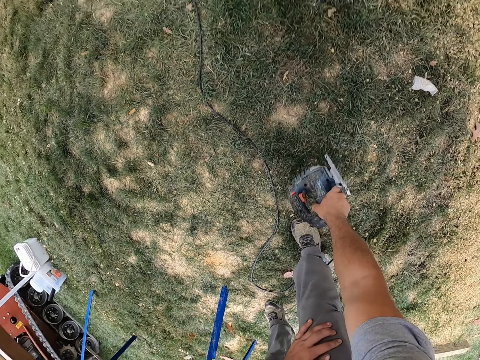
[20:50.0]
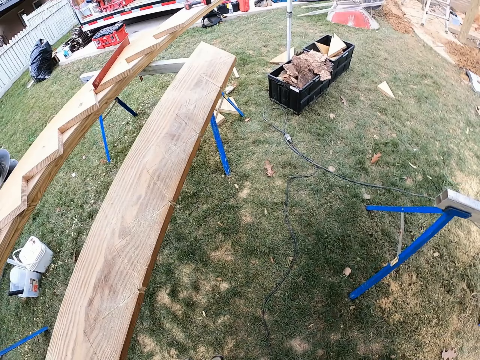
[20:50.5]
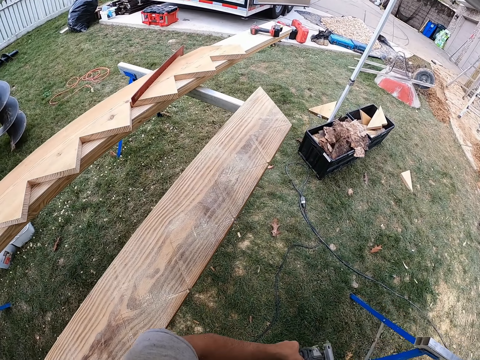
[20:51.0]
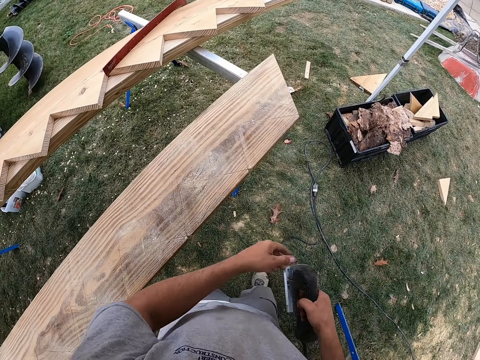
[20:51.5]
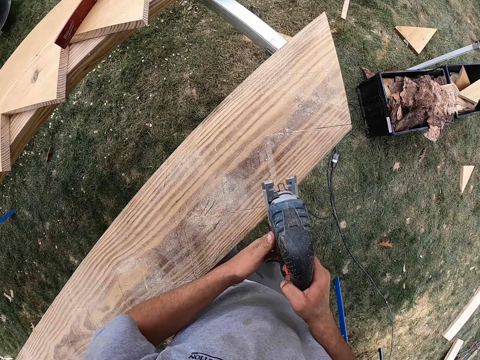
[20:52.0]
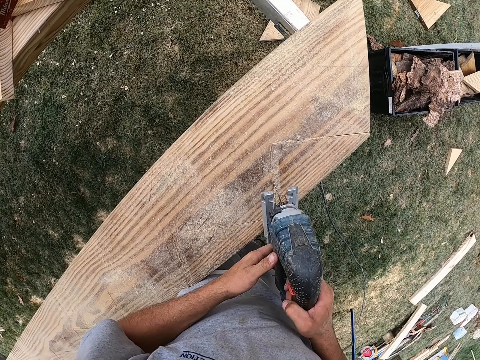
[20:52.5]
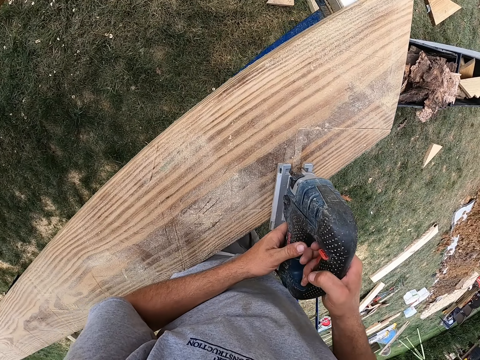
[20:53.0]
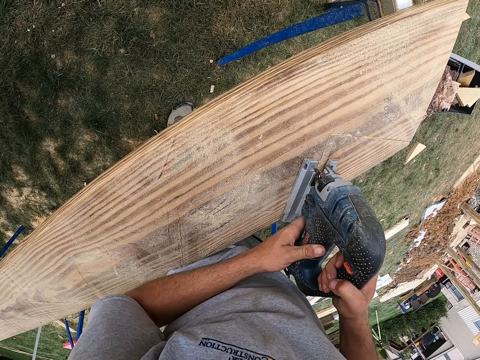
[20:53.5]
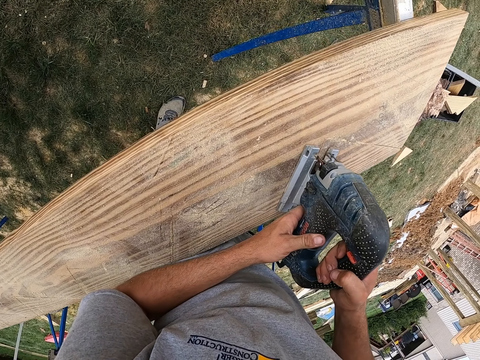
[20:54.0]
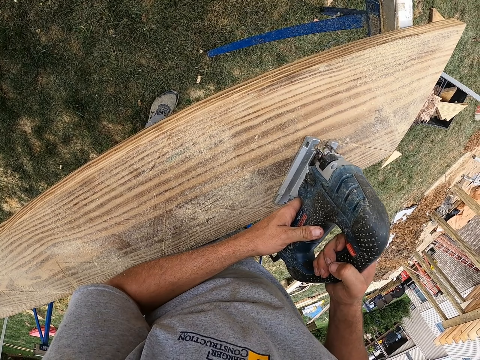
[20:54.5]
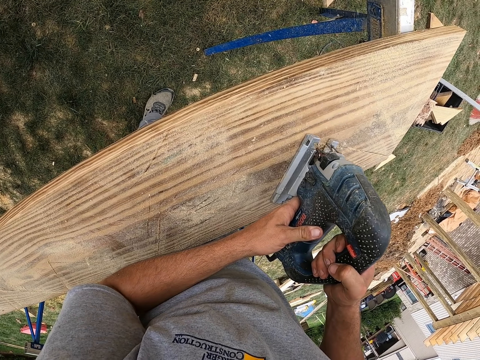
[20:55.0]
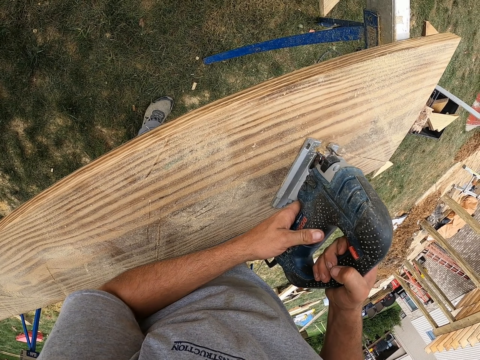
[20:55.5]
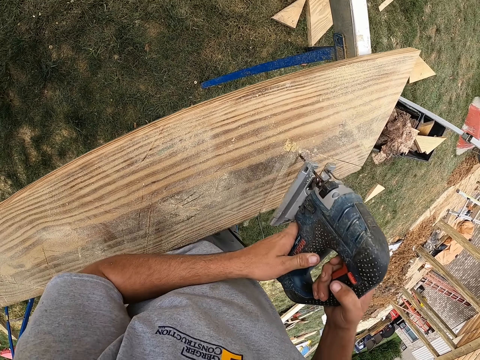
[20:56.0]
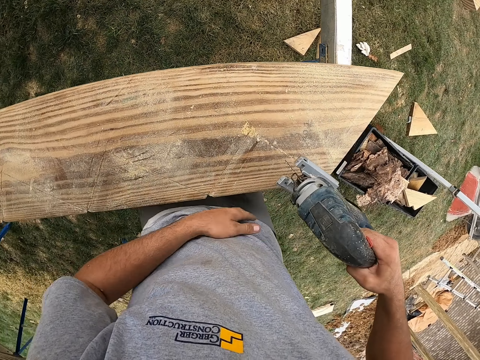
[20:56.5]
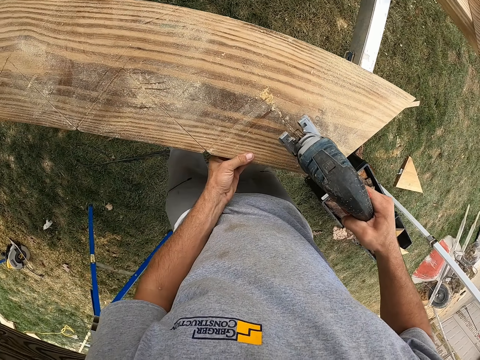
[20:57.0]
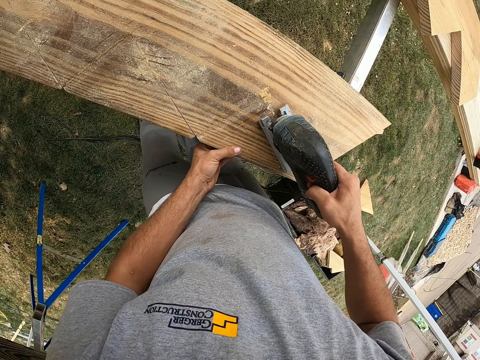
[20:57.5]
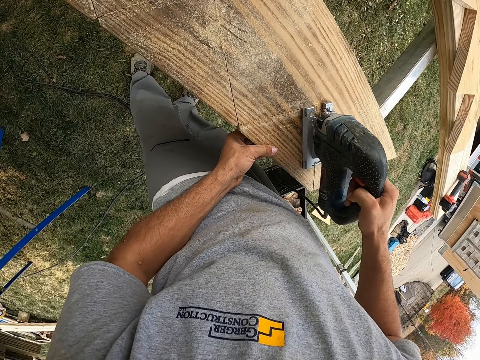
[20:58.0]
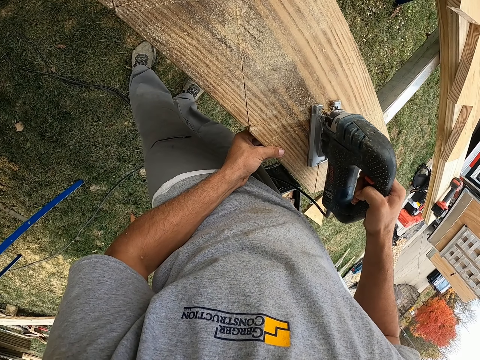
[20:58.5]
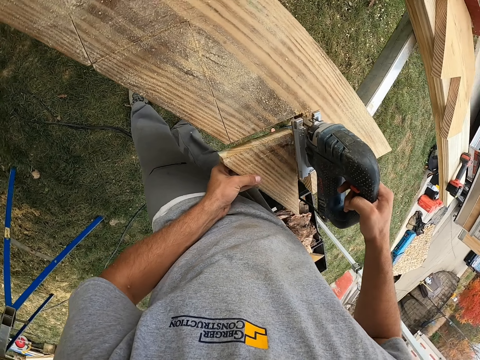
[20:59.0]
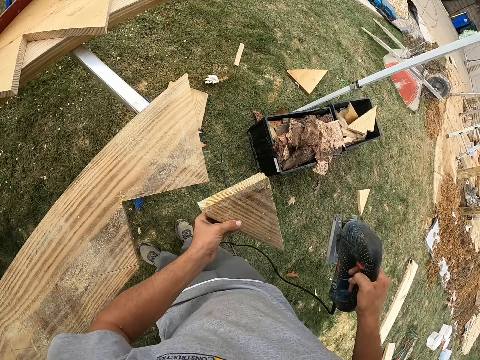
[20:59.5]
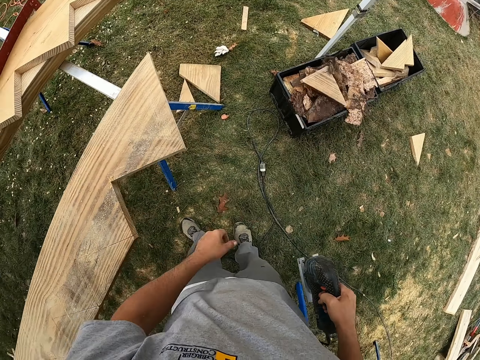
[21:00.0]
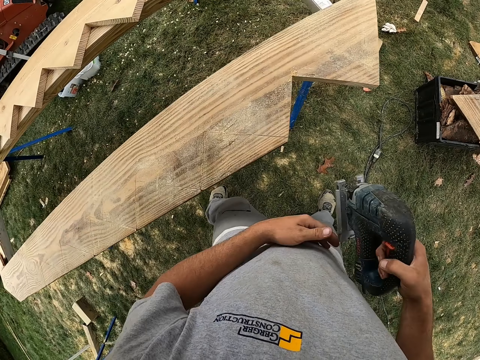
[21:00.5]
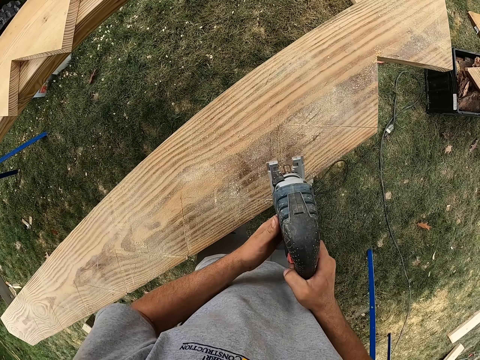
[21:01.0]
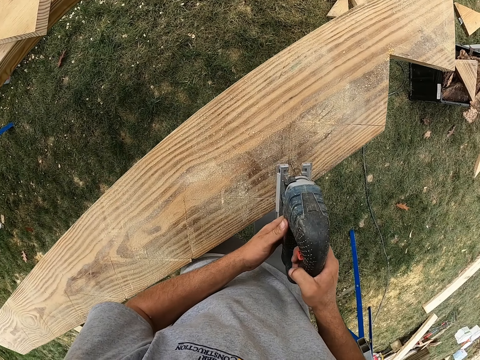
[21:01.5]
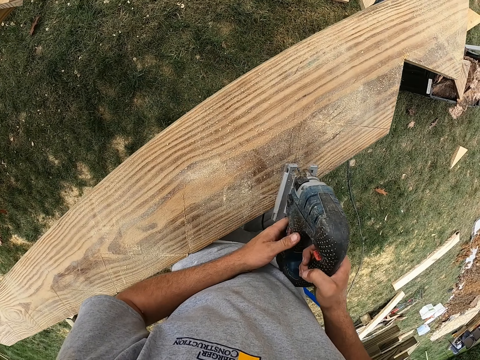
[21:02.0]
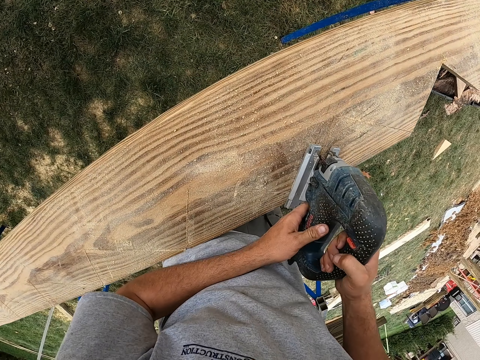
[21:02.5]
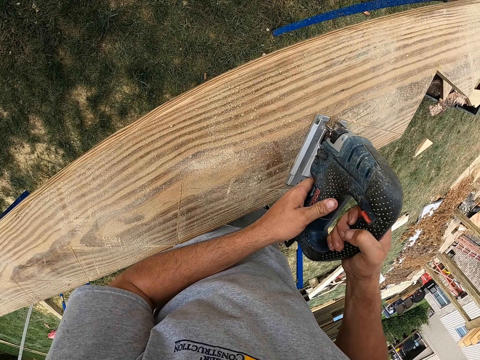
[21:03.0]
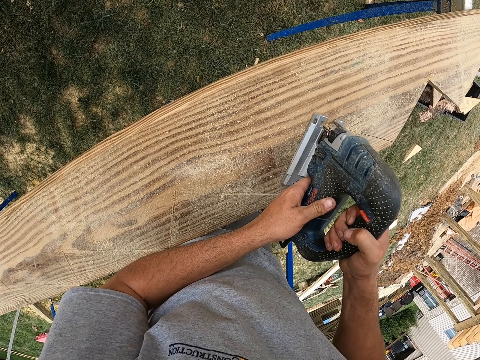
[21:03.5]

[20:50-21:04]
The camera wearer picks up a cutting machine or saw. They cut the wood with the saw. They lift the woodcutter. They cut the wood. They pick up the wood. They drop the wood. They cut the wood.

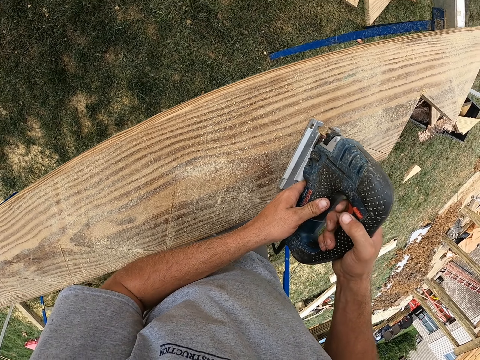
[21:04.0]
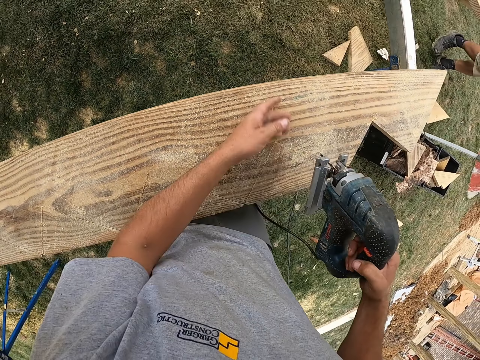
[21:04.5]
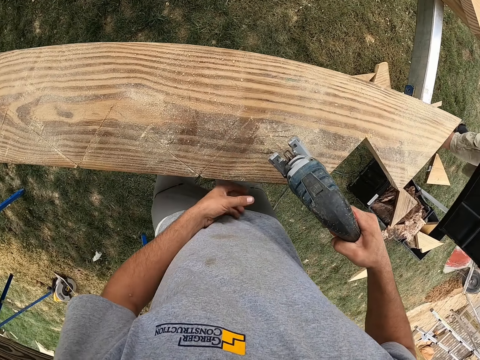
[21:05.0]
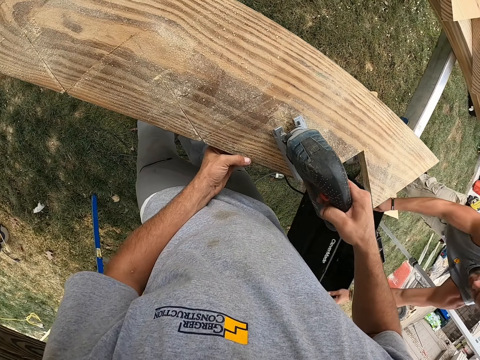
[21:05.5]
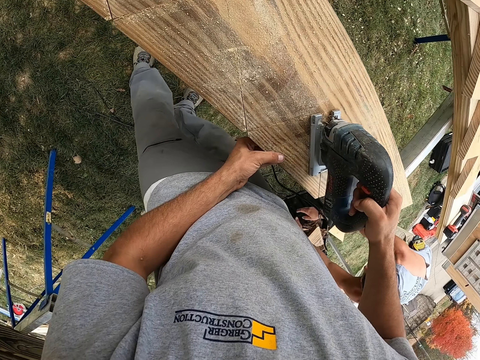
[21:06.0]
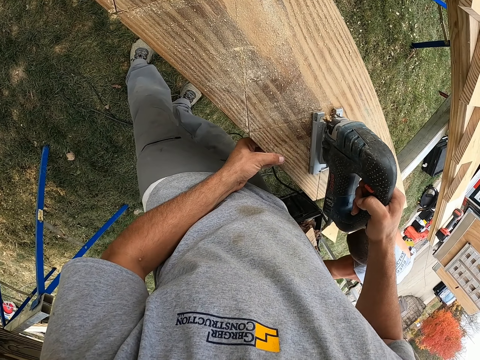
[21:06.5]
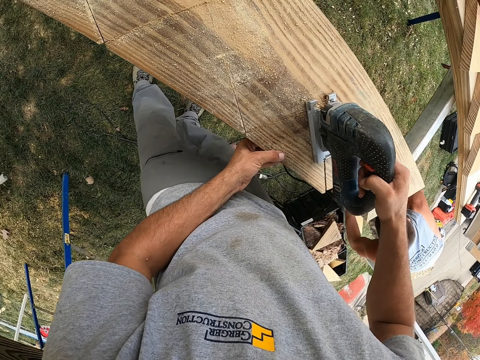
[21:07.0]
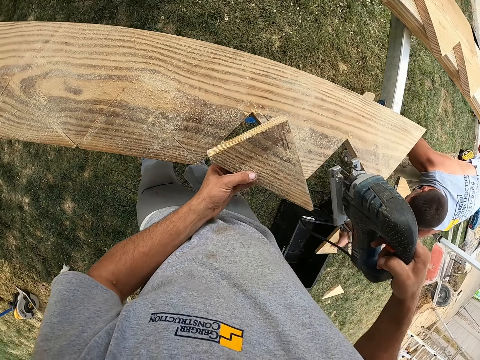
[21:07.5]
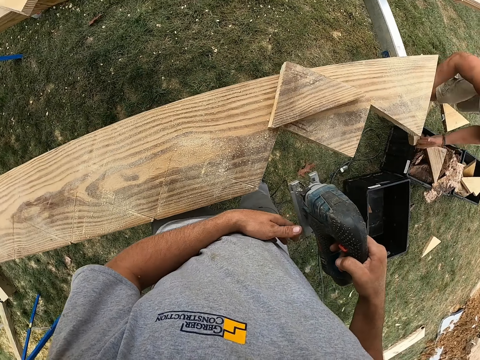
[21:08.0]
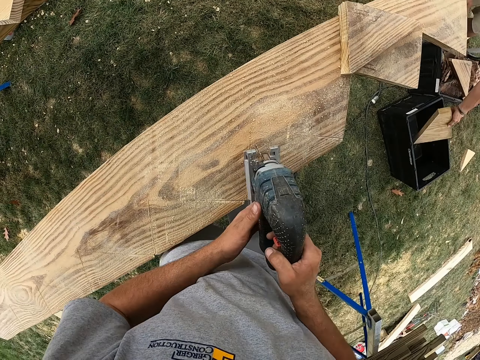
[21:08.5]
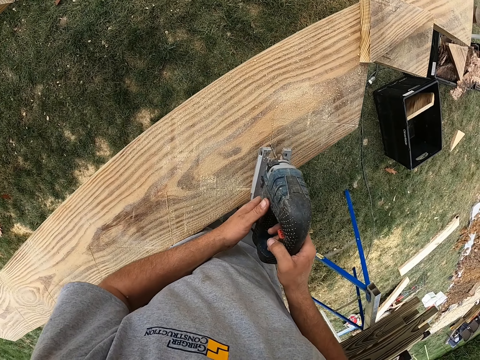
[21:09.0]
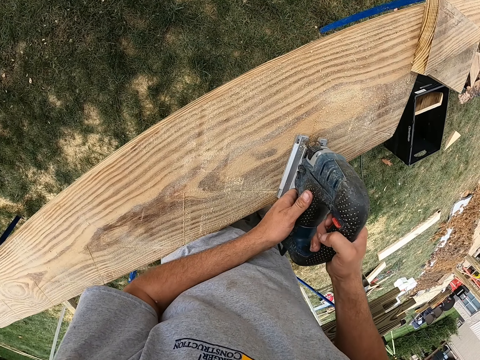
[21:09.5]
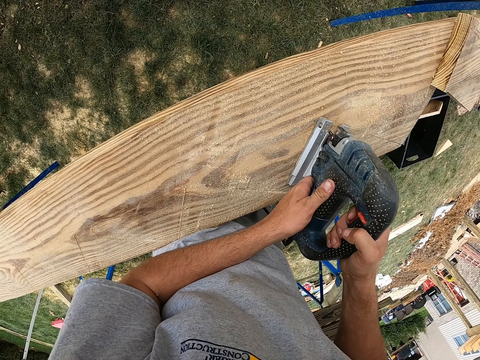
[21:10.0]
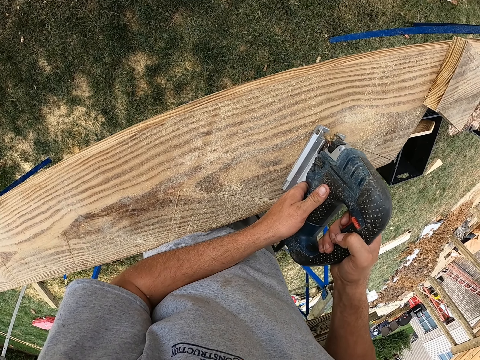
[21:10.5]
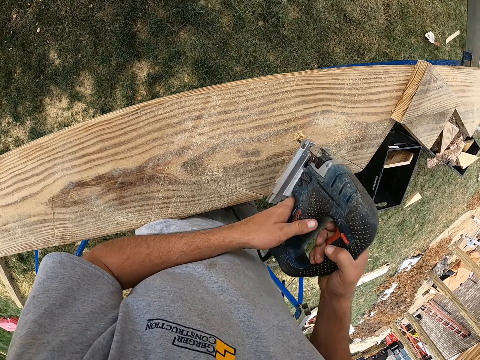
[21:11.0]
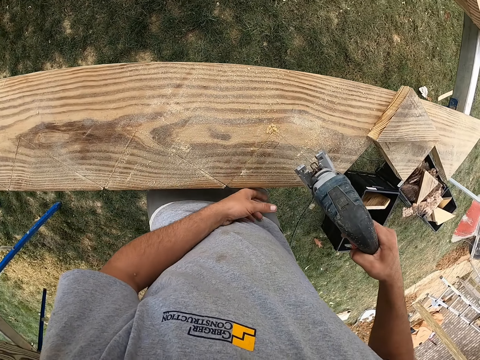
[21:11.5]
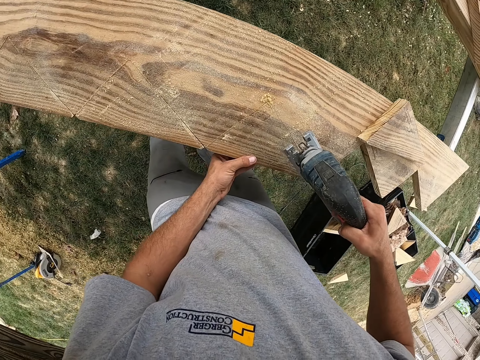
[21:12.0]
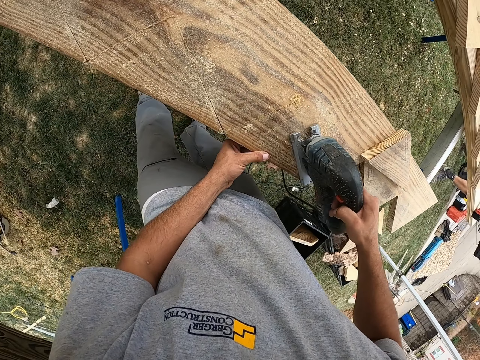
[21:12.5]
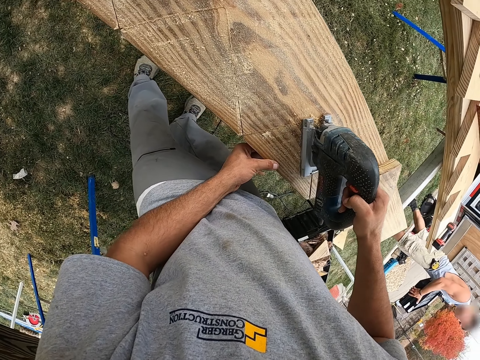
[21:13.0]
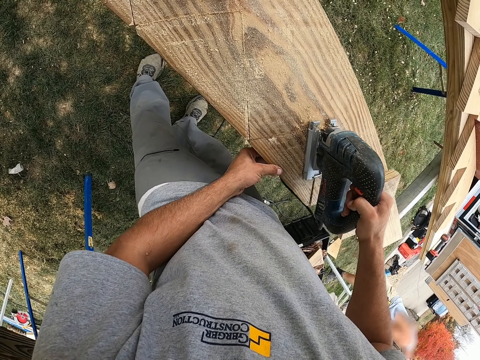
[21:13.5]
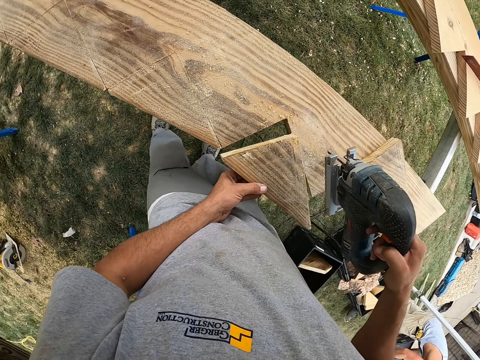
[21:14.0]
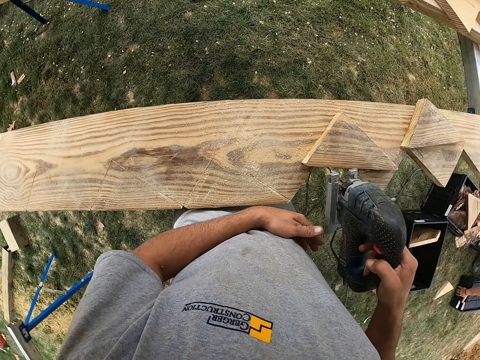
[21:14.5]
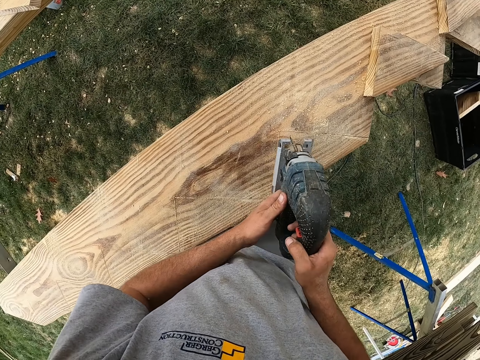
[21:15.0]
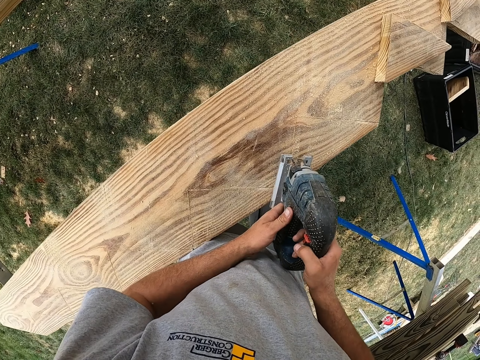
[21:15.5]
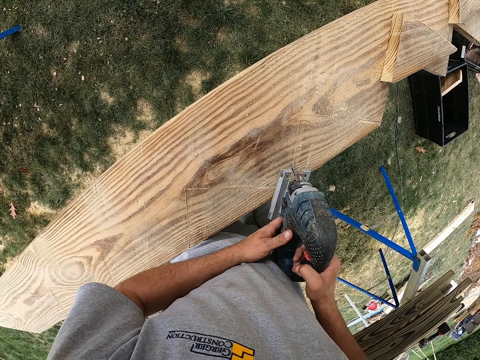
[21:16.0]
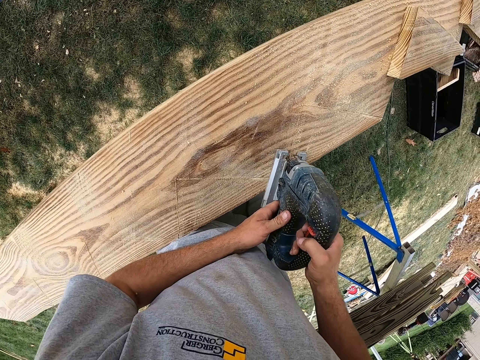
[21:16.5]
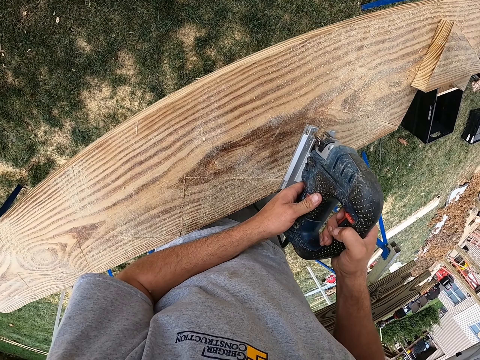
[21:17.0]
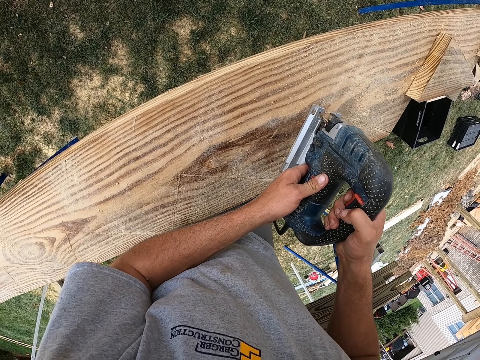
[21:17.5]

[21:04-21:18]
The camera wearer lifts the woodcutter. They cut the wood. A man puts a box down and picks up the wood. The camera wearer cuts the wood. They lift the woodcutter. They cut the wood. They pick up the wood. They drop the wood. They cut the wood.
